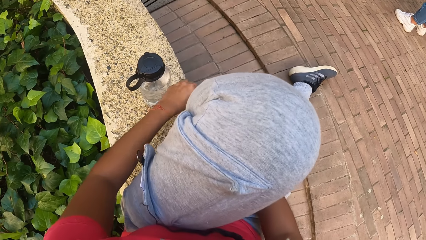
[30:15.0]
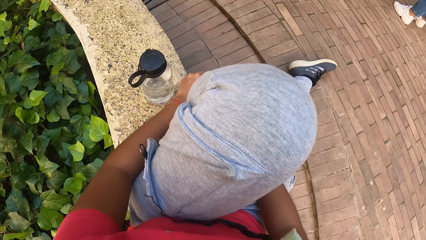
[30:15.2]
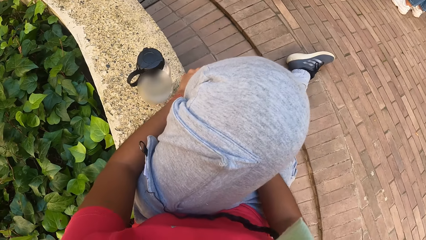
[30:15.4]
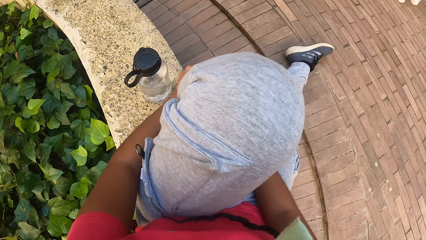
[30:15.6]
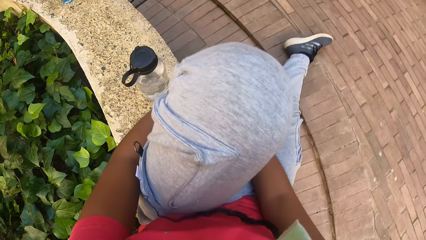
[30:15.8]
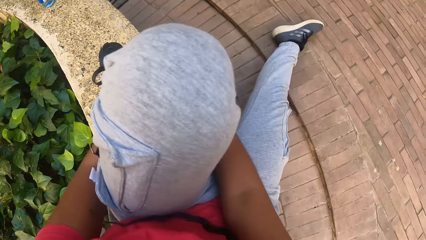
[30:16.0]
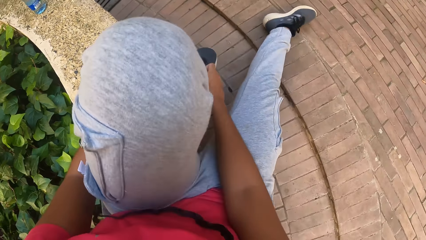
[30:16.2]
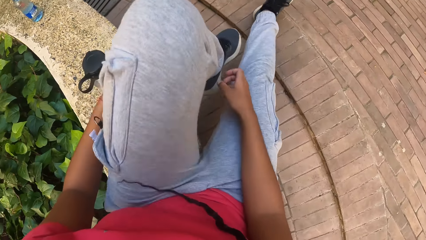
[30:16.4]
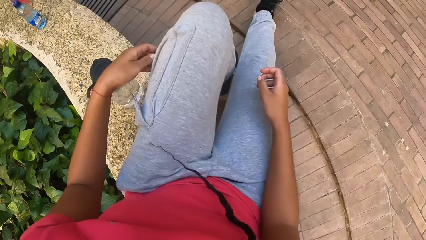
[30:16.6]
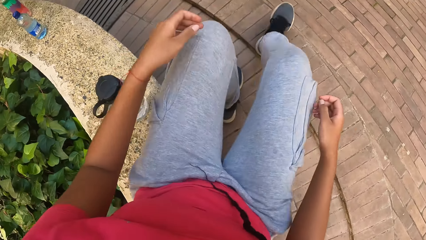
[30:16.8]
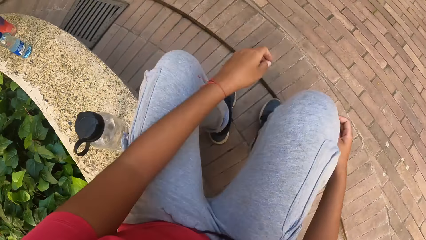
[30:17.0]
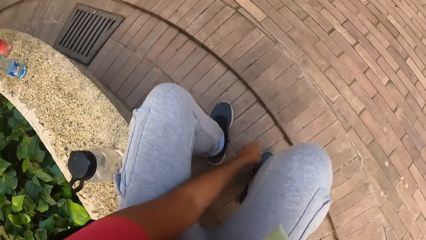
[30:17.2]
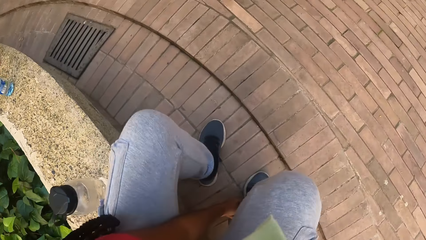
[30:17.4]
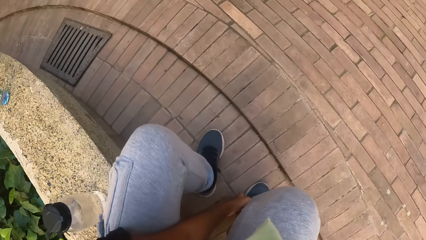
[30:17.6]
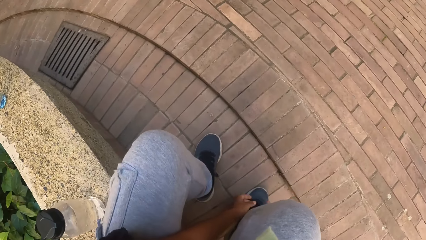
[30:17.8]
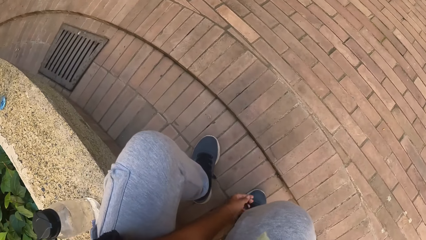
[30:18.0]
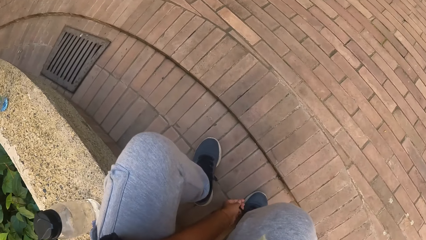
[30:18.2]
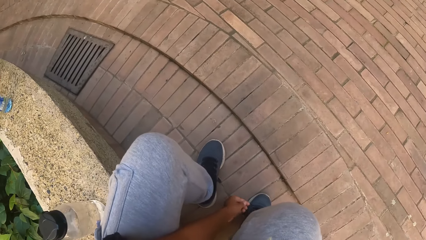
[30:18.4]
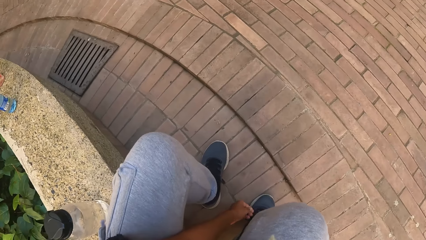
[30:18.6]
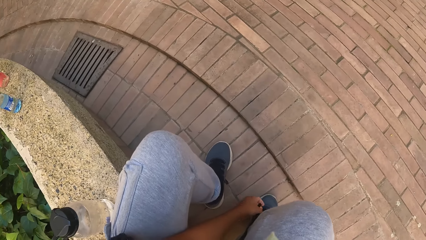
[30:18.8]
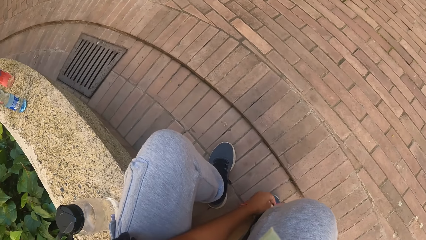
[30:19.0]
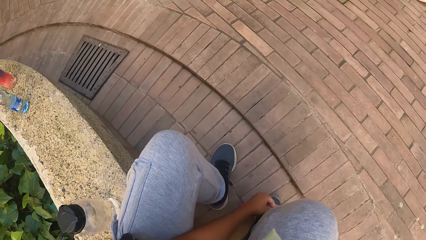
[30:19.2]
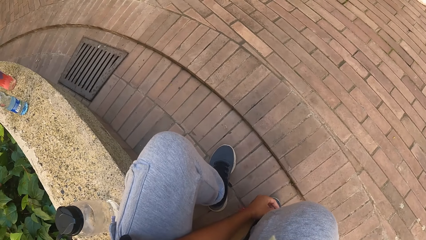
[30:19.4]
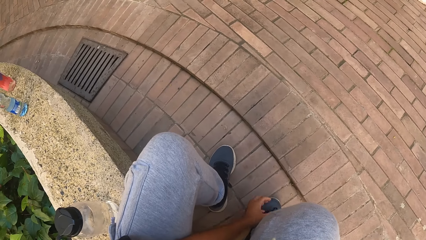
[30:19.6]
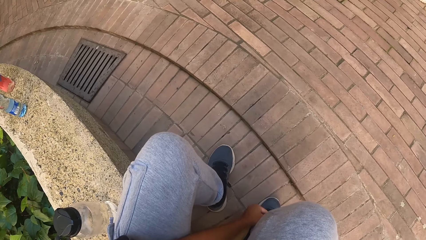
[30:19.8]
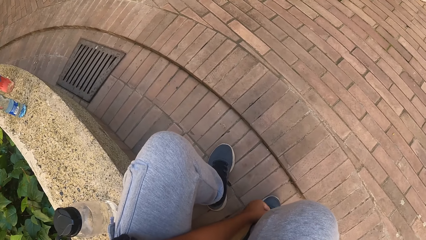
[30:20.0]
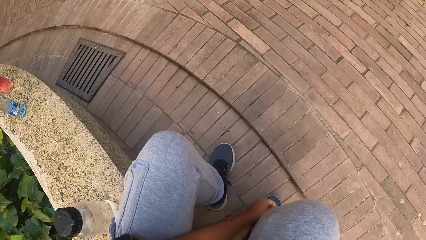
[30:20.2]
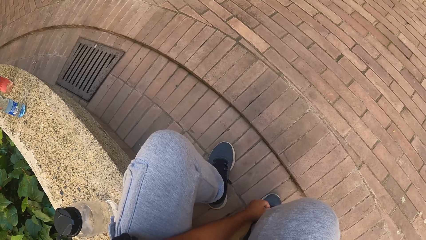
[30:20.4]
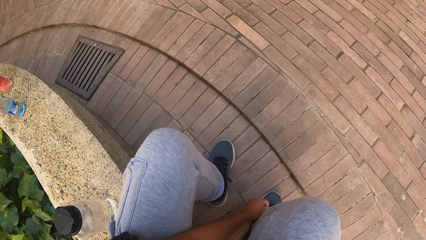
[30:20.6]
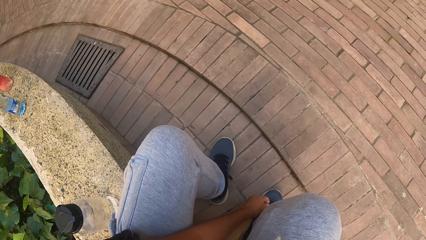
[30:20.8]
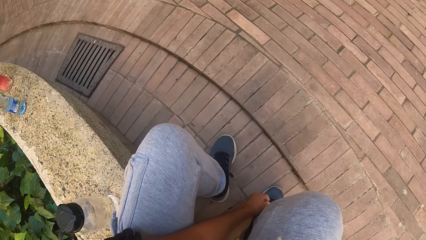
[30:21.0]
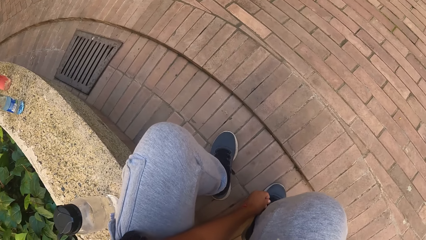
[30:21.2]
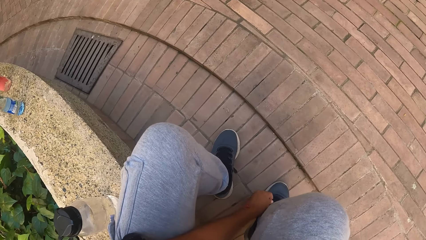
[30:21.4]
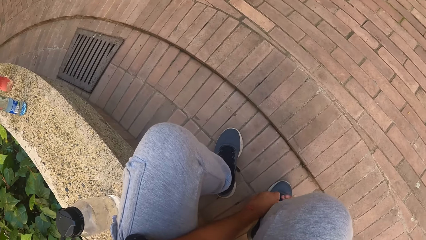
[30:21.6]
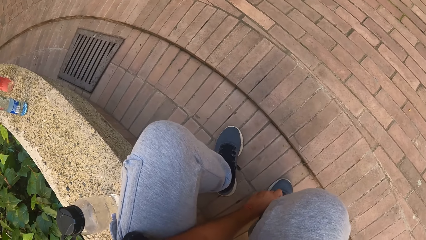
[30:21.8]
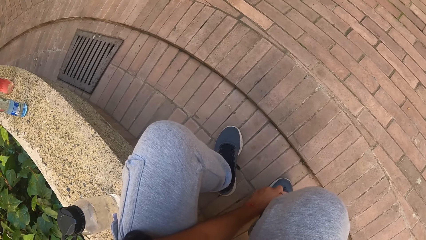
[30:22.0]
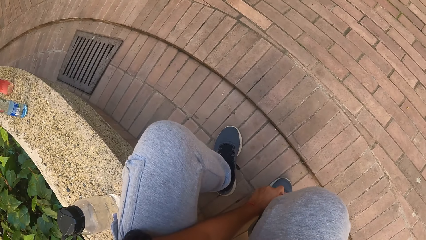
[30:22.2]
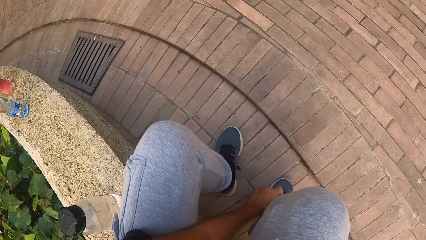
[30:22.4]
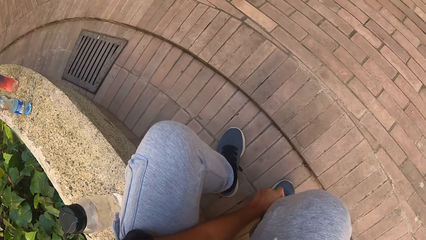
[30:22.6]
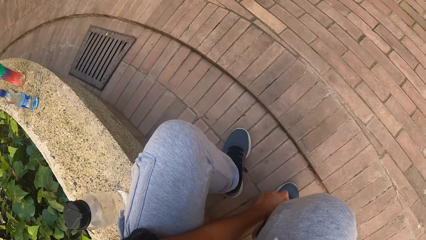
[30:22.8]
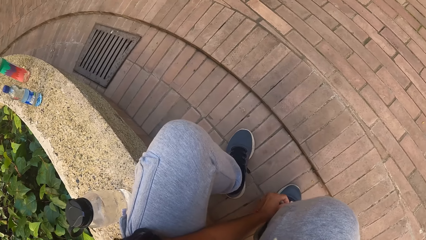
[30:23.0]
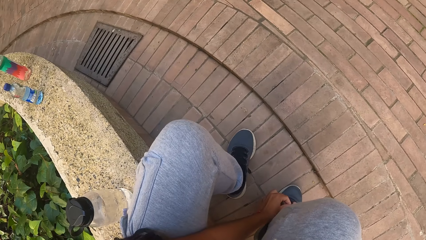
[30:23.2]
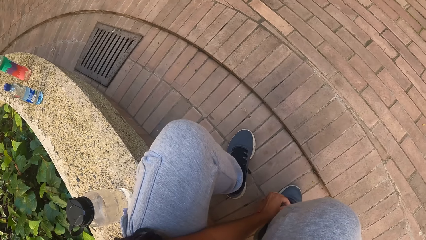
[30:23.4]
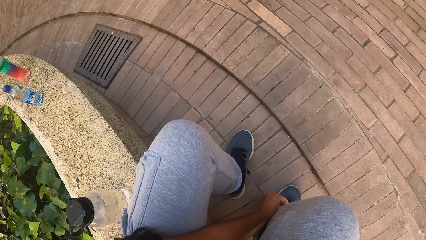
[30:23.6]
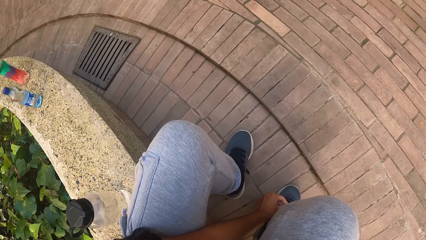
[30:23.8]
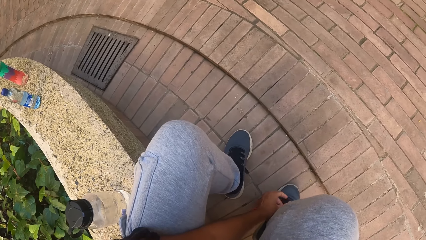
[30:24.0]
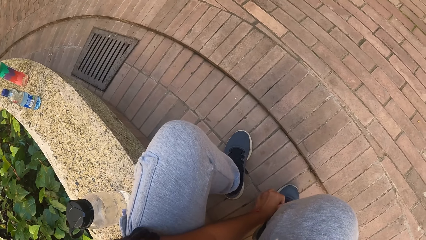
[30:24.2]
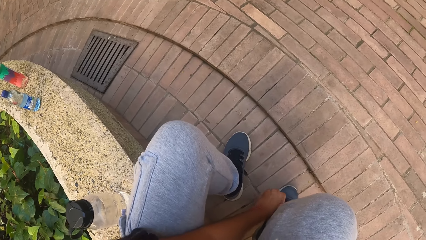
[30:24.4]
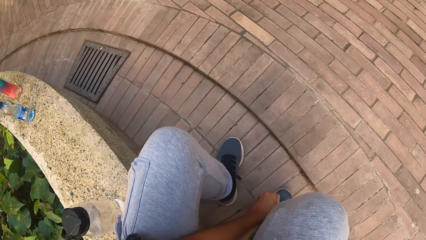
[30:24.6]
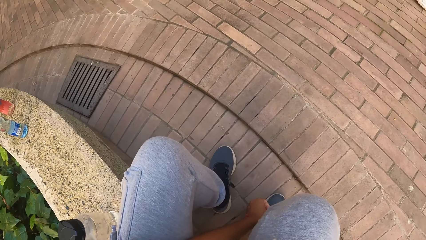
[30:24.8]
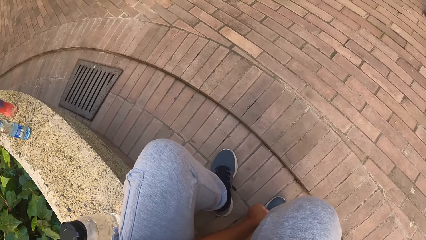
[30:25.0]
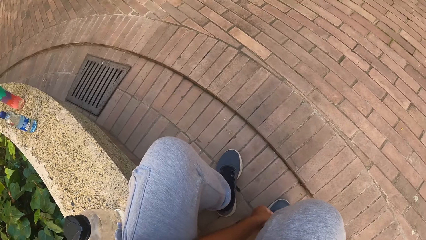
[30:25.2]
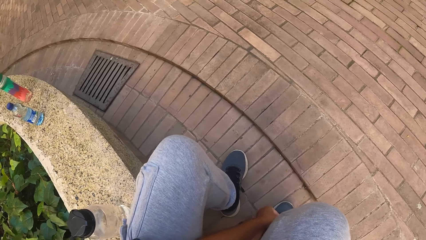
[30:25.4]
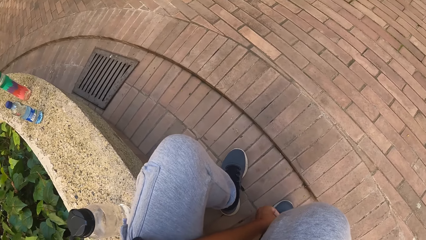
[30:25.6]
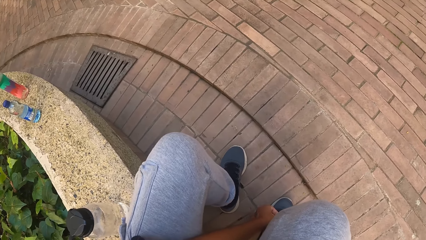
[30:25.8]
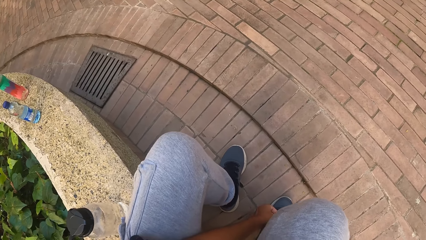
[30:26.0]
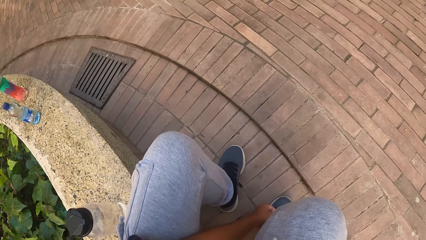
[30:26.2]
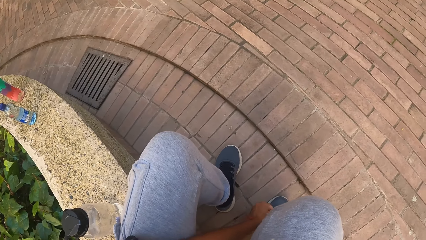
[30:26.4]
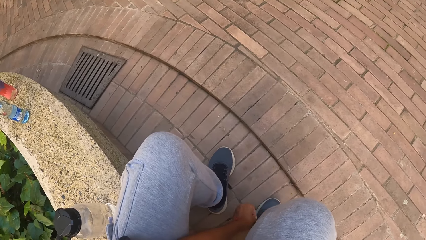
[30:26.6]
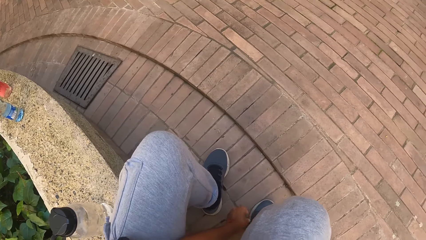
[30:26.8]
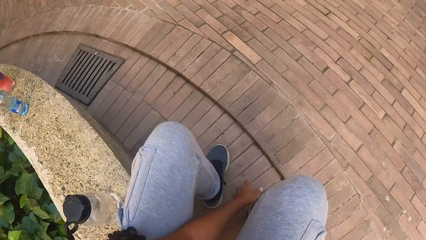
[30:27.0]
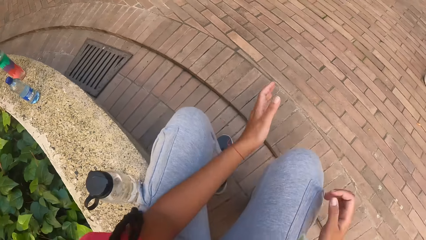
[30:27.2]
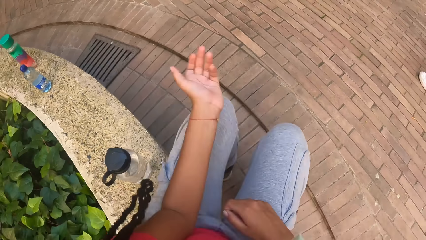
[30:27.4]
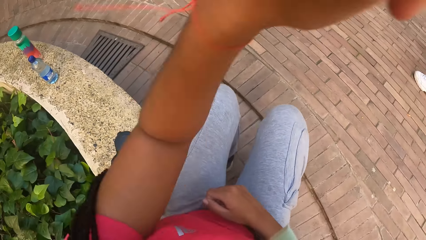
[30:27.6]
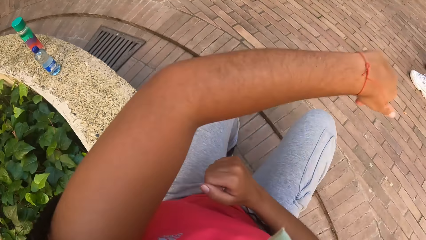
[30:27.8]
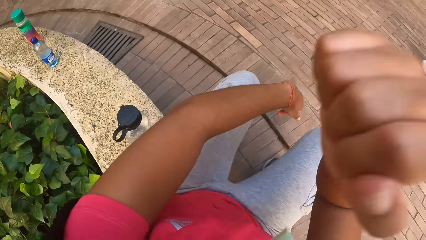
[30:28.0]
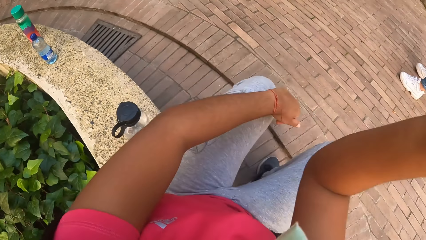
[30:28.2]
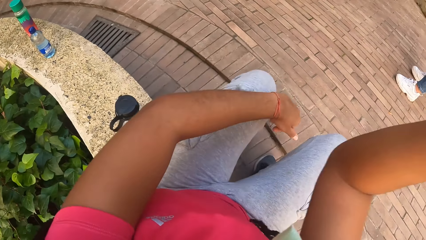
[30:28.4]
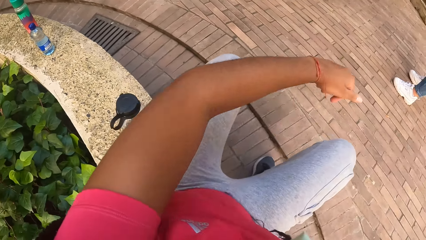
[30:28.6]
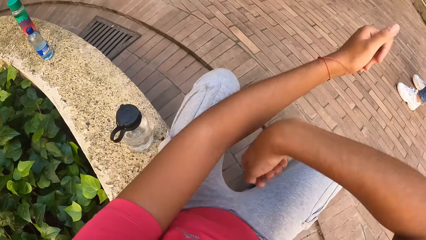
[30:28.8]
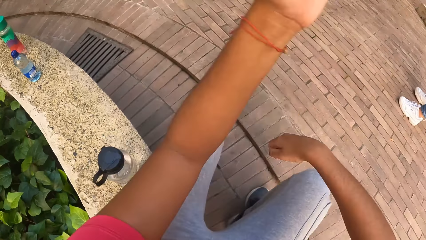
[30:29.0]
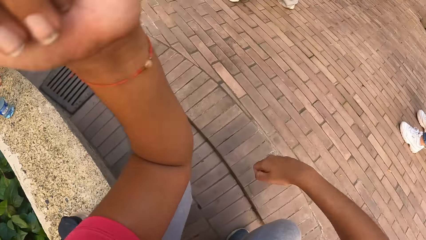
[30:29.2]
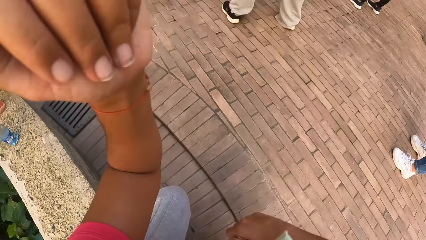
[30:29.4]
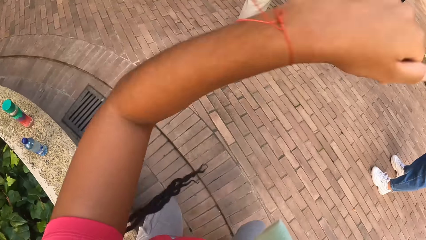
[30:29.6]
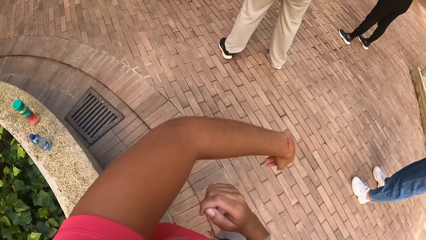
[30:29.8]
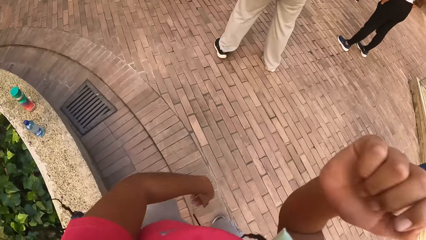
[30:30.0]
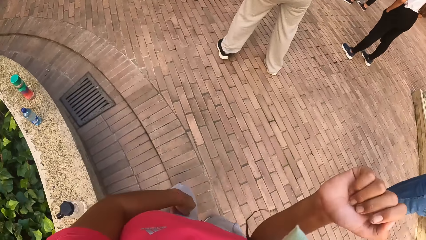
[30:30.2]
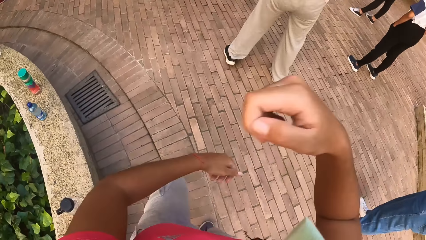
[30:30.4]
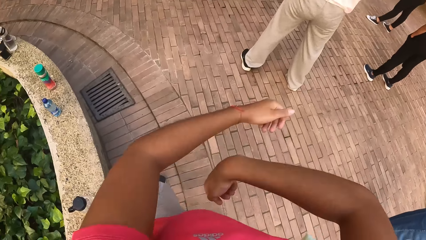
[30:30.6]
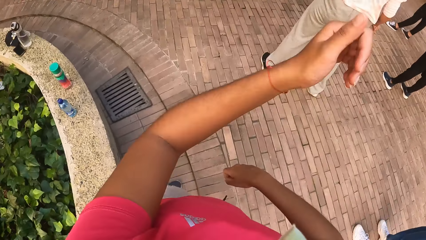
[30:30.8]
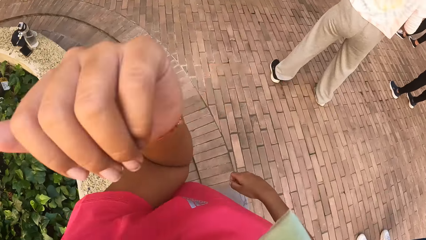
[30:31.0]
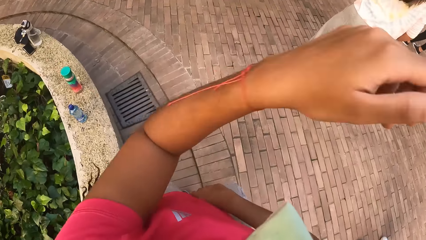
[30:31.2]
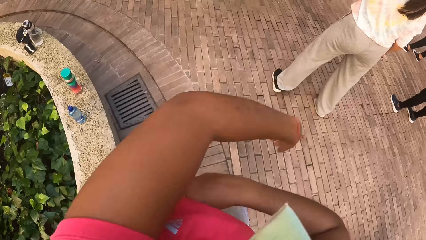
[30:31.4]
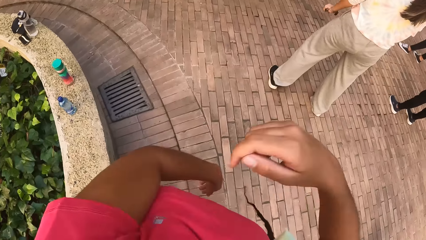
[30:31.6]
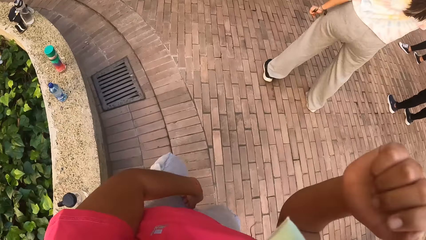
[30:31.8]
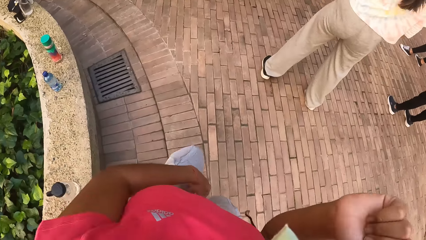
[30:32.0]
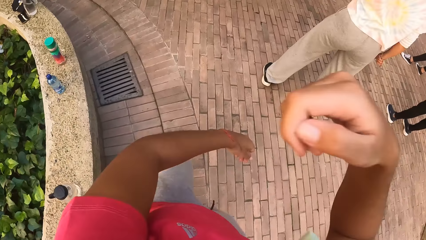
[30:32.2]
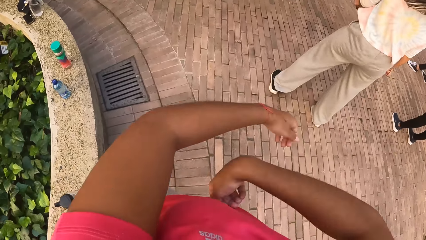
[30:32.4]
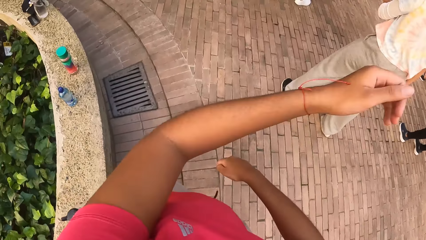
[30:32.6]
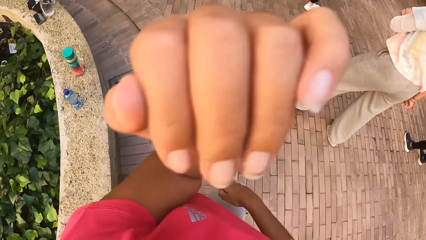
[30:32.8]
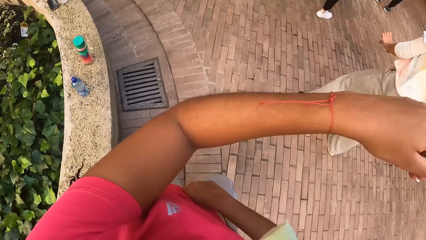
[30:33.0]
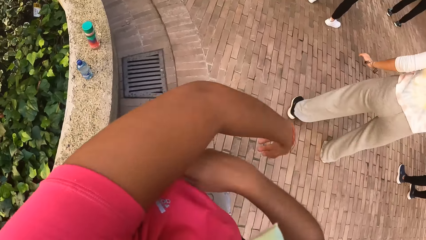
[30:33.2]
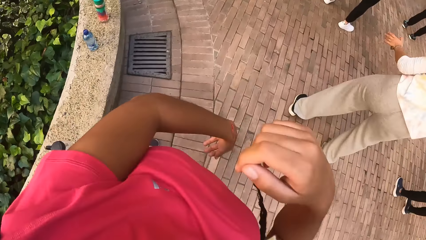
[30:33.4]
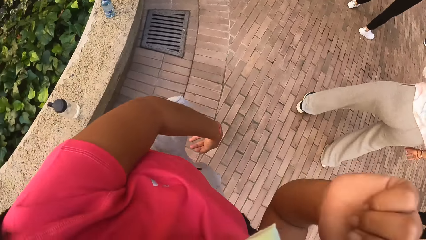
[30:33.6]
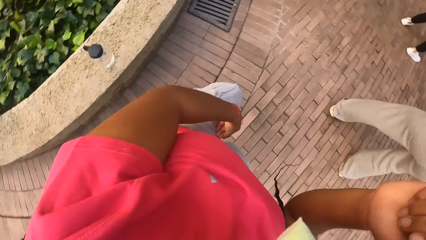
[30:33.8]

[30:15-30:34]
The camera wearer puts her left foot on the ground. She changes leg. She ties her right shoe lace with her hands. She dances in her seat. She stands up from the concrete brick. She dances on the dance floor with the group of people.
